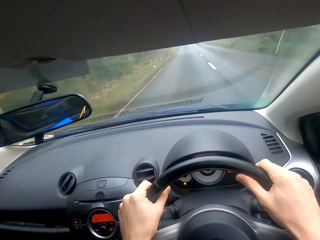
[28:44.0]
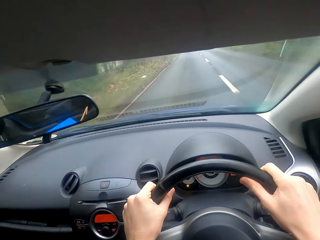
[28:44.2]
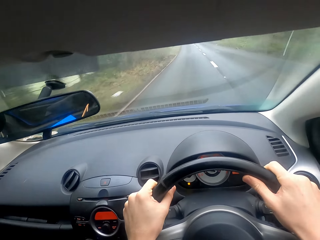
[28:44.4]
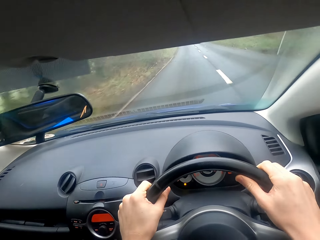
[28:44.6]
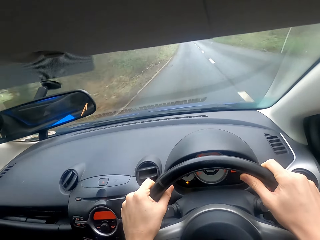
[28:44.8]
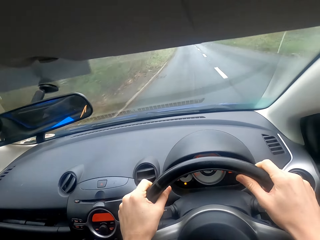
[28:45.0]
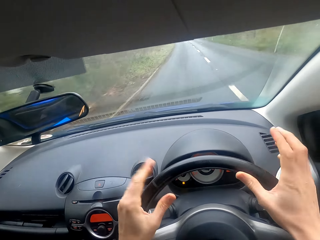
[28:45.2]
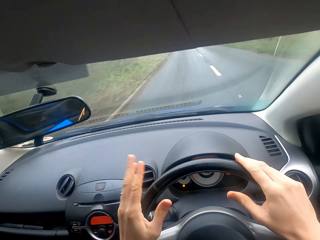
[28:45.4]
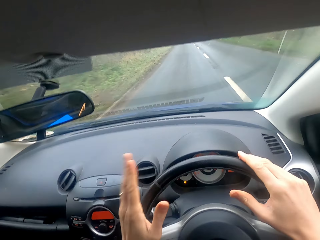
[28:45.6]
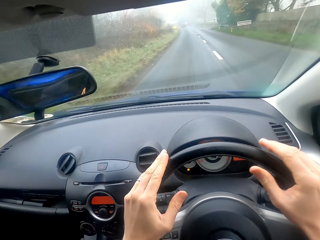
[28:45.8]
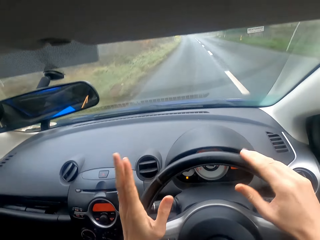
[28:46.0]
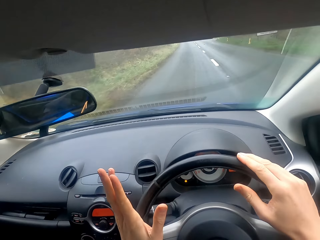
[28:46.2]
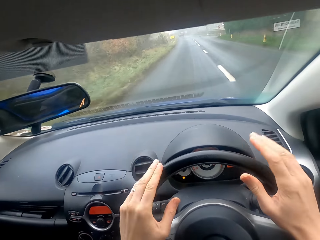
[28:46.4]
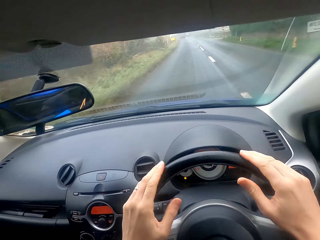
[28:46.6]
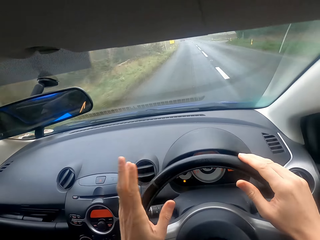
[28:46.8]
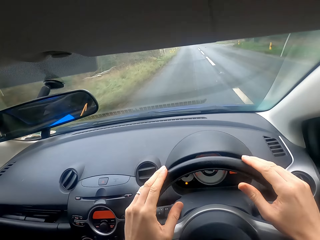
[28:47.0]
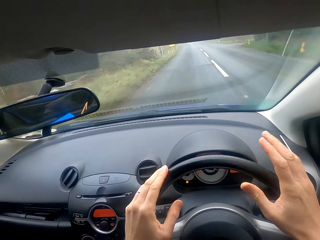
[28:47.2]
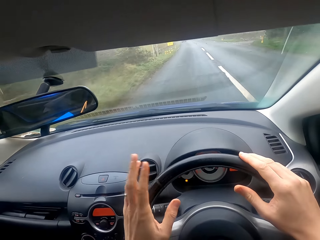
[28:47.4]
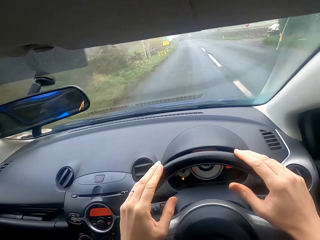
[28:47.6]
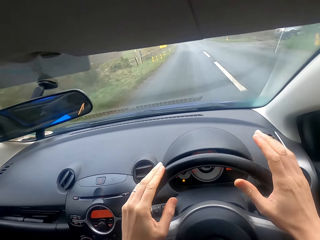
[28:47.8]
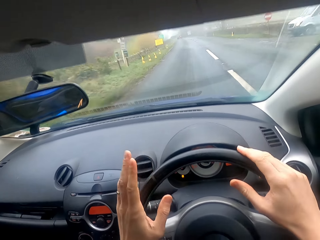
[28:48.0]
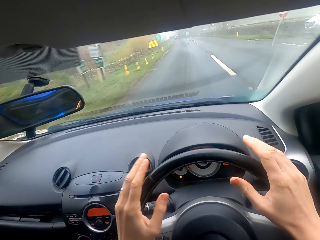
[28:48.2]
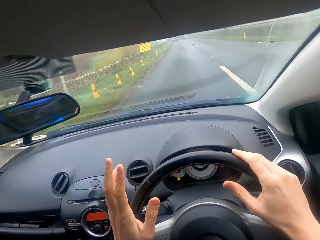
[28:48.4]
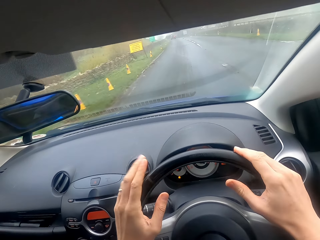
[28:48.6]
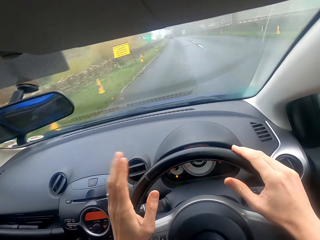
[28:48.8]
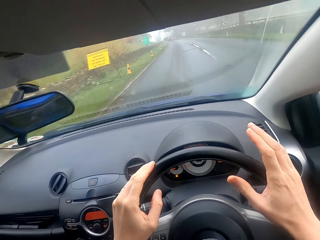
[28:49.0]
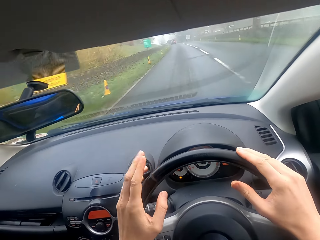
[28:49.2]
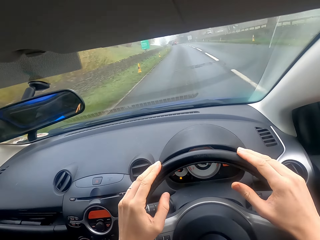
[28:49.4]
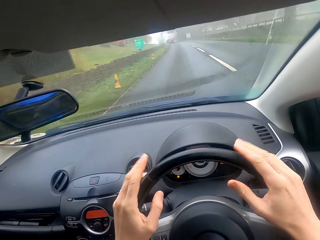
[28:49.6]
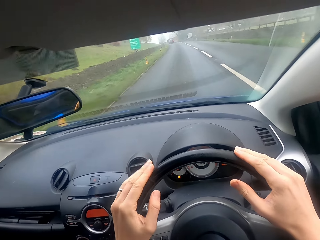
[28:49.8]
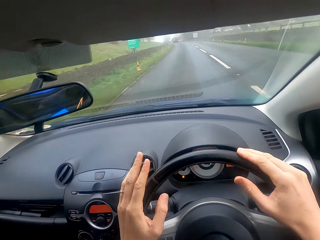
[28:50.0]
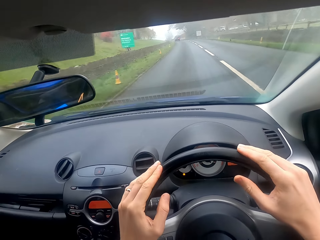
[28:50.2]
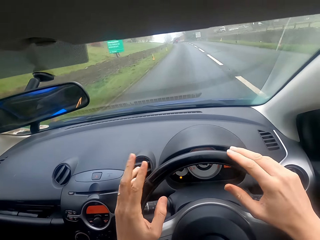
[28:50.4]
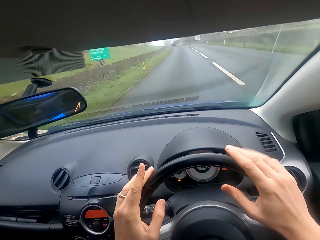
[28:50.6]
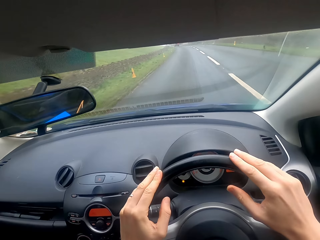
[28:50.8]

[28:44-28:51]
The camera wearer drives the car on the road. They tap the steering wheel with the hands.

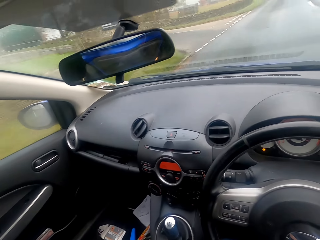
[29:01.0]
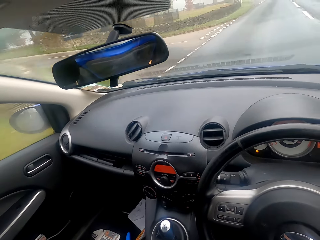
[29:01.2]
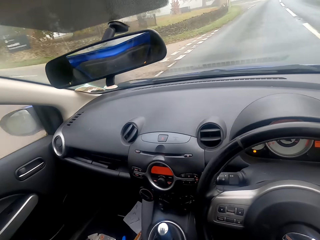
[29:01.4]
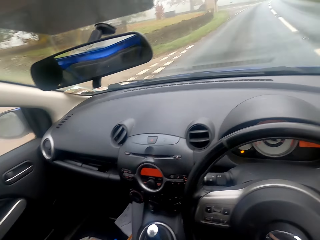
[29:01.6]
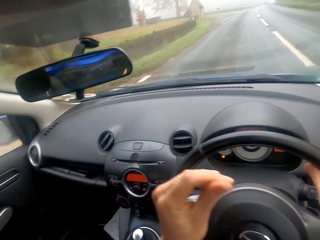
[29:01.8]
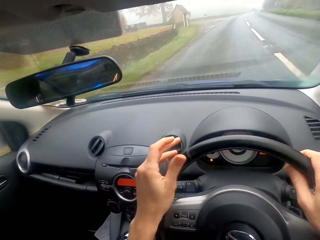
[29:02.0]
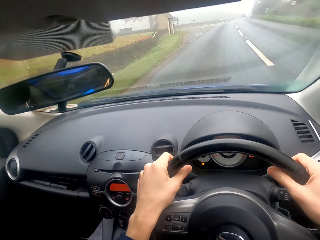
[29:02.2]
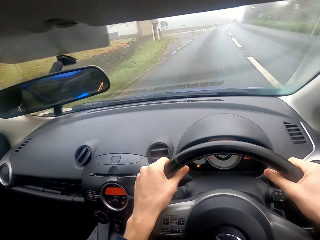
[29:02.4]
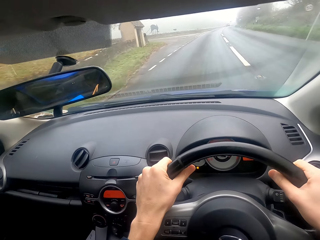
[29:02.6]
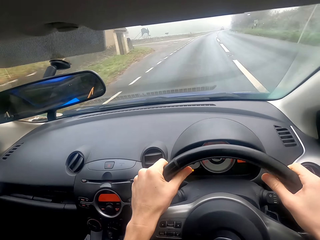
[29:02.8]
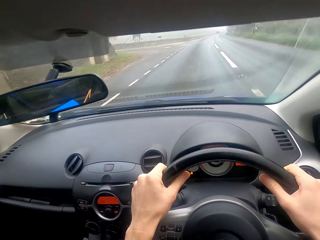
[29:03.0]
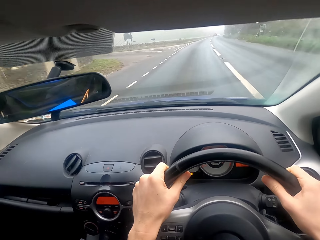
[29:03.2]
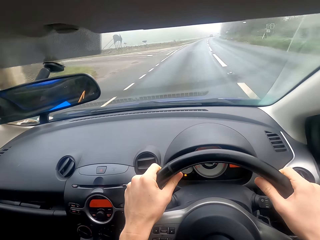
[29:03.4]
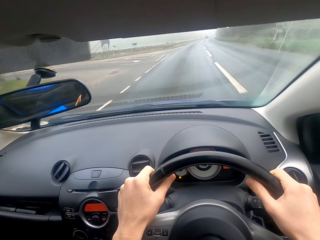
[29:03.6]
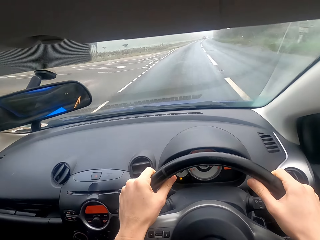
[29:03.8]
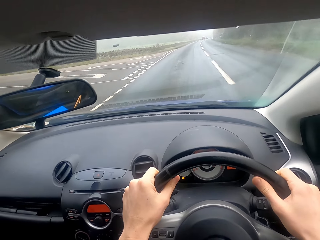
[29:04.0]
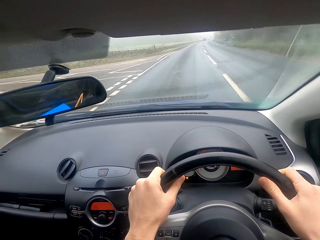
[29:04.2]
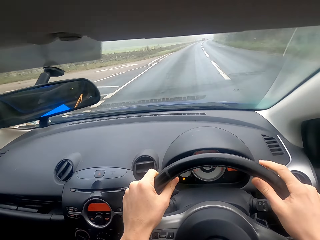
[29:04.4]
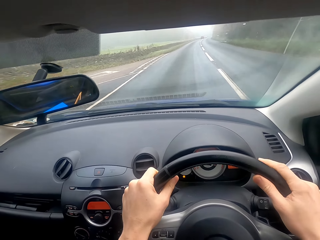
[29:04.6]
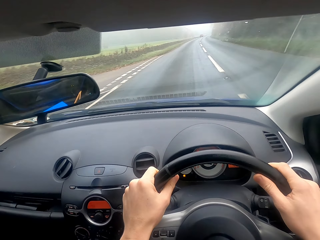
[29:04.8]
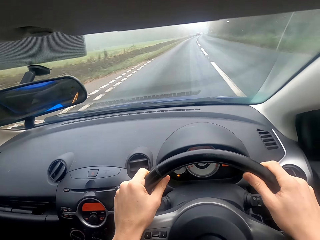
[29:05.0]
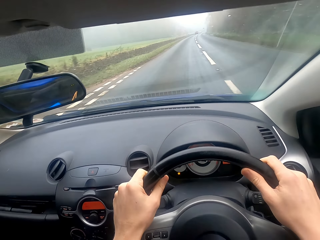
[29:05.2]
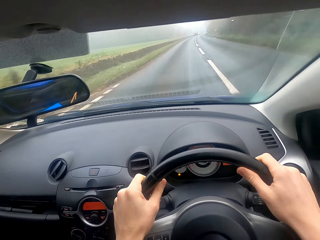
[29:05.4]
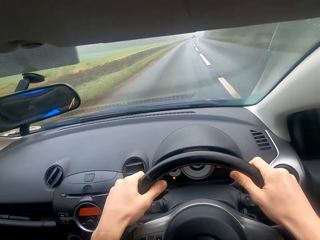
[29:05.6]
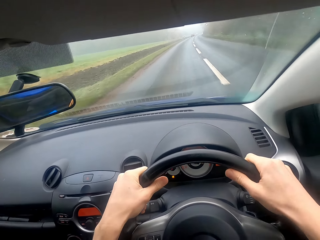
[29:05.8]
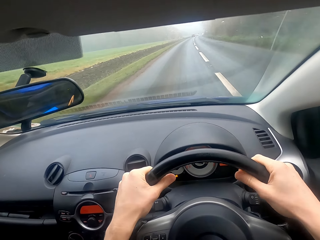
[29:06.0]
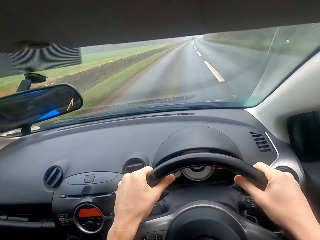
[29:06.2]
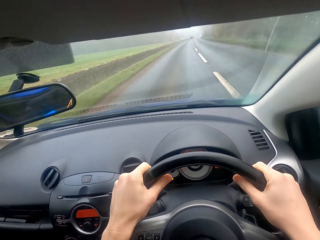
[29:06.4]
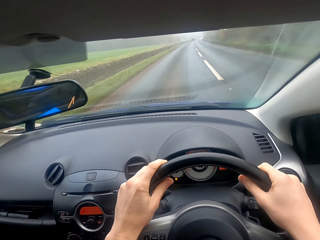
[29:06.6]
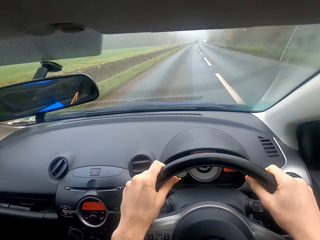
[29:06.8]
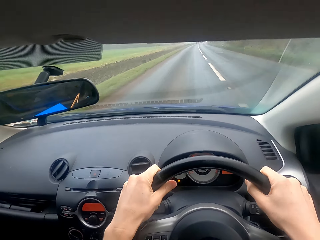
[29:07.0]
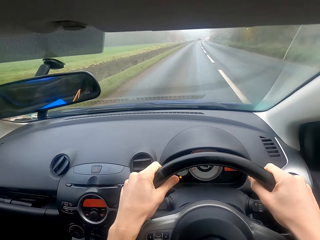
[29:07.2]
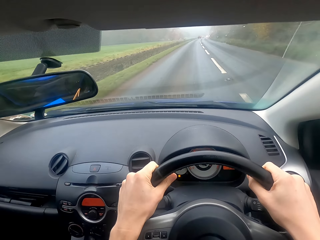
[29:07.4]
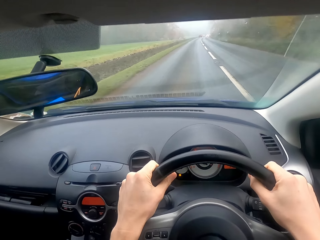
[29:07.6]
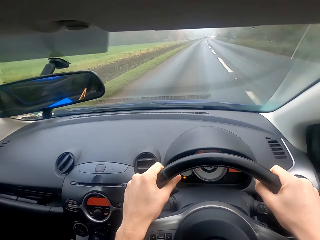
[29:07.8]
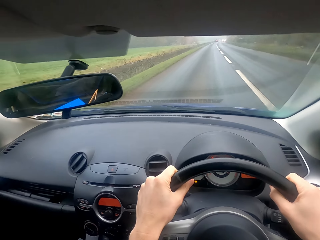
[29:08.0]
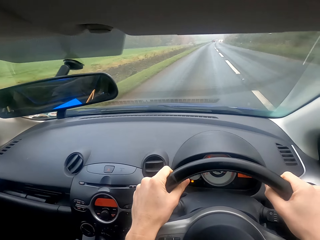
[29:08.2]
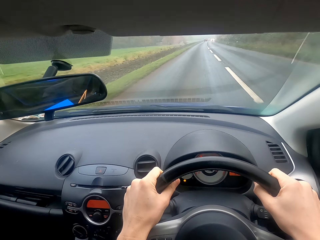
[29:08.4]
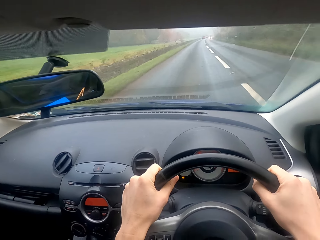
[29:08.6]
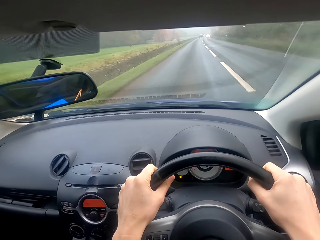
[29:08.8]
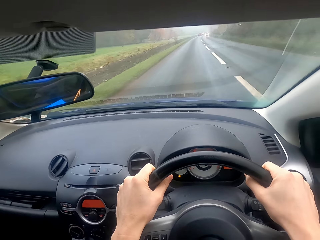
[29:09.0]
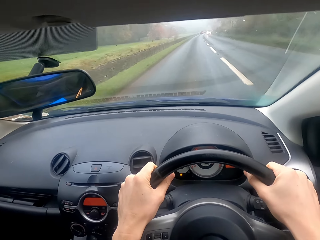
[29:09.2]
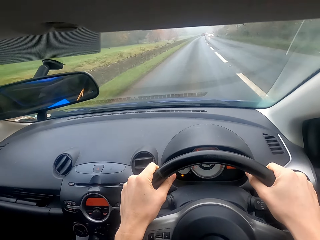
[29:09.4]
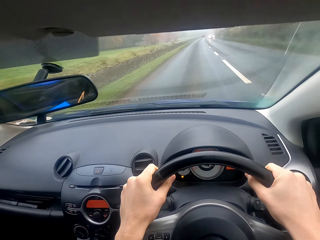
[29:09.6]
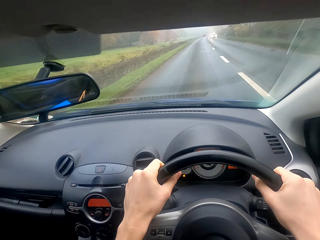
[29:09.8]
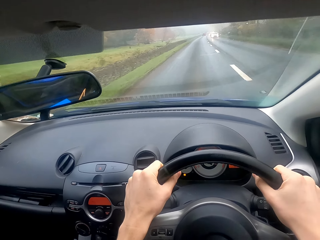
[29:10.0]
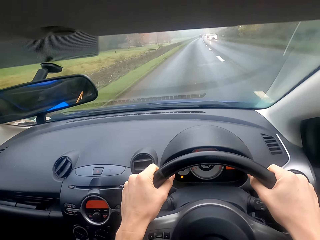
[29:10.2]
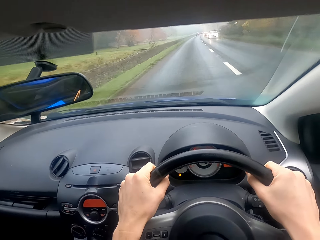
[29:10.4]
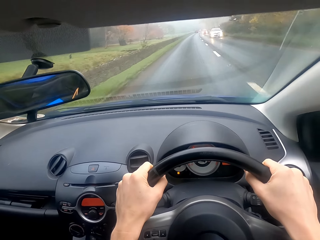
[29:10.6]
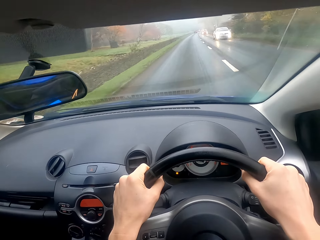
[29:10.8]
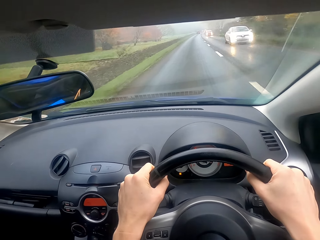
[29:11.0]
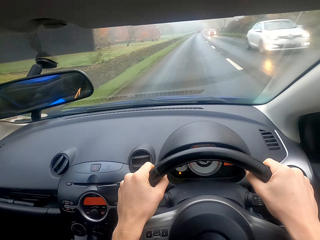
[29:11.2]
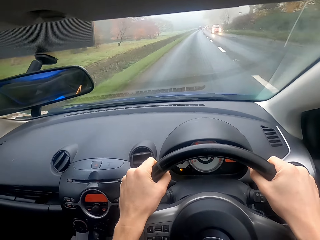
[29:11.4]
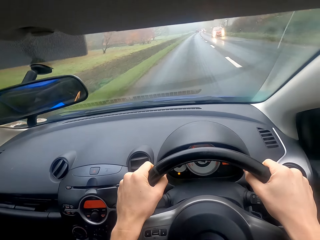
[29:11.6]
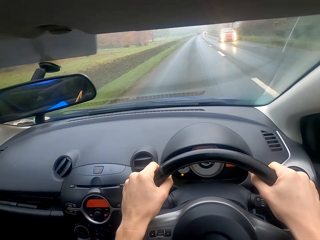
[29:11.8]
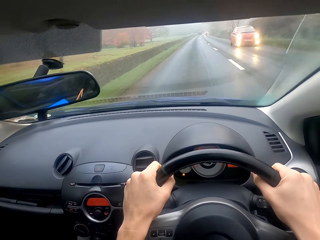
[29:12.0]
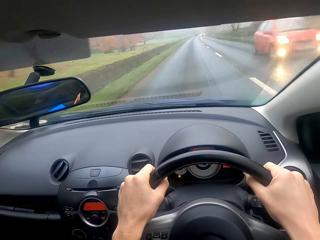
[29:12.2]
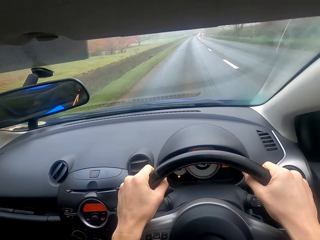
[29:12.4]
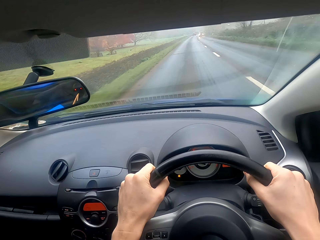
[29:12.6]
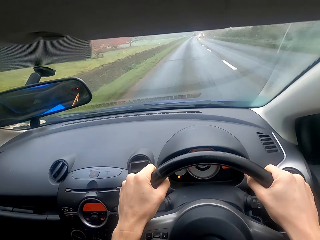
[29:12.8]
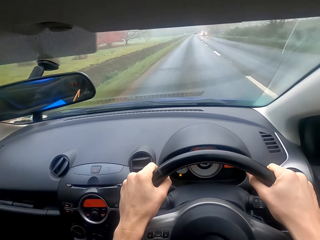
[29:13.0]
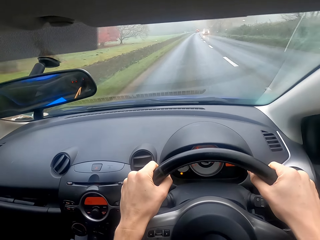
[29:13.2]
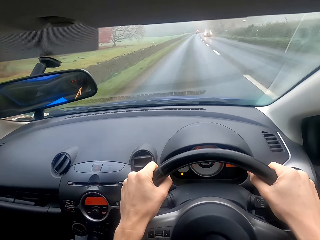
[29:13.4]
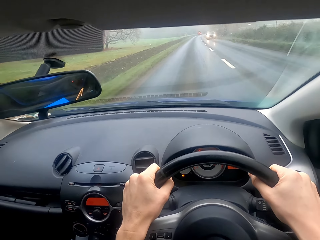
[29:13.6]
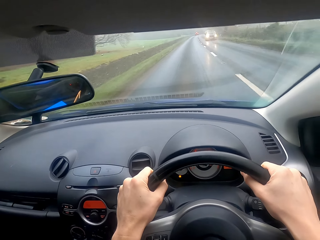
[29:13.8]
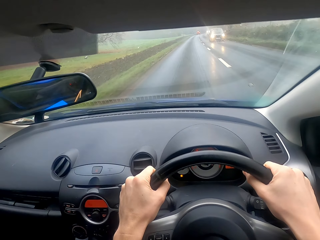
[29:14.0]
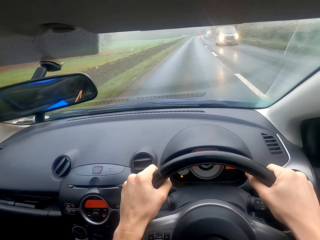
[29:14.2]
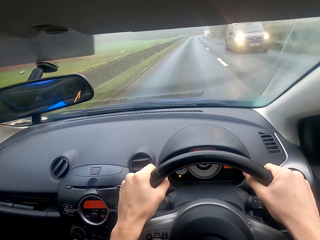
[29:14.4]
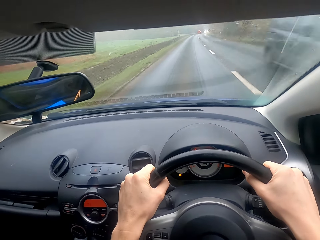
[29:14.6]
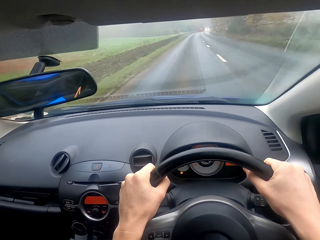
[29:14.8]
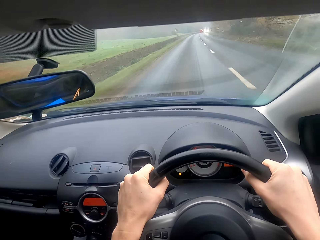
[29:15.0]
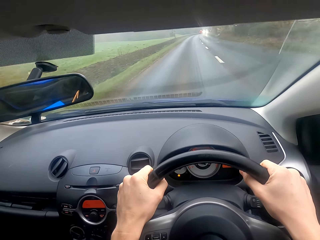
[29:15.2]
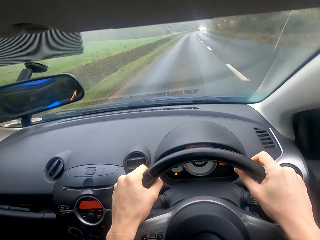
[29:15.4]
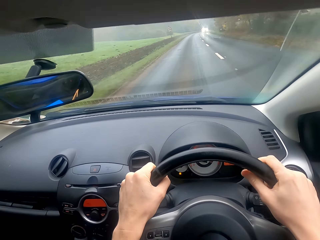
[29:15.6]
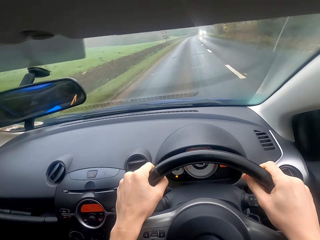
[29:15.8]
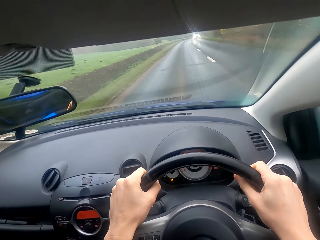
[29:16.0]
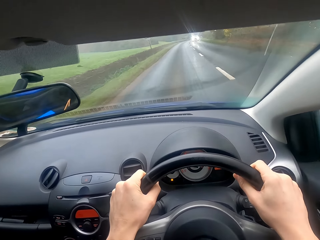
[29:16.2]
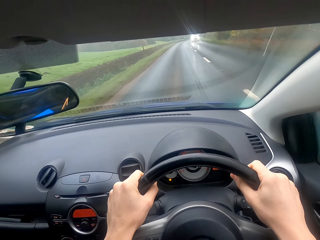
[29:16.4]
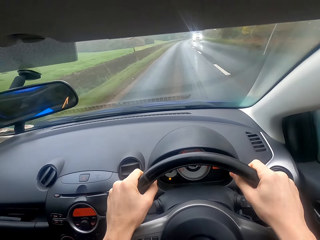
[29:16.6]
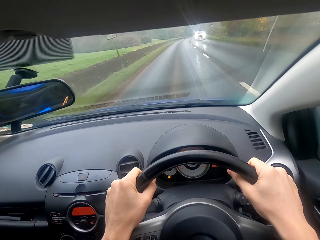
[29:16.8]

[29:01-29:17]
The camera wearer drives the car.
